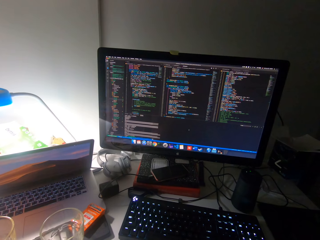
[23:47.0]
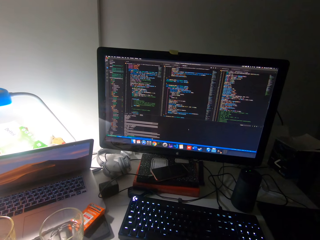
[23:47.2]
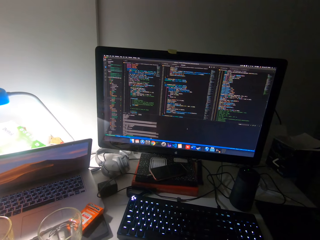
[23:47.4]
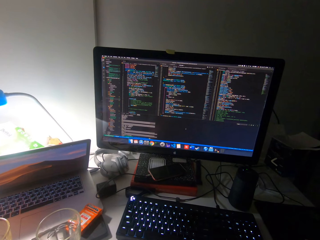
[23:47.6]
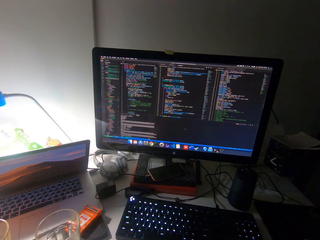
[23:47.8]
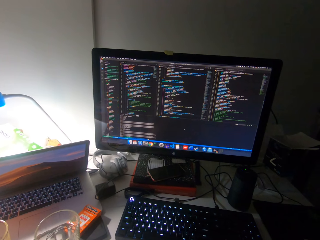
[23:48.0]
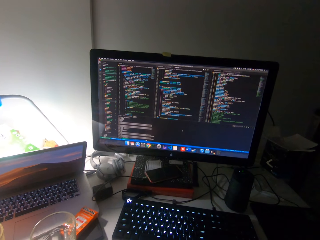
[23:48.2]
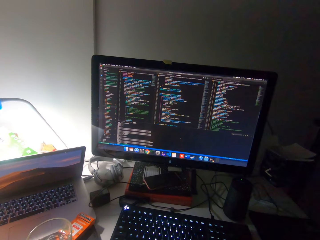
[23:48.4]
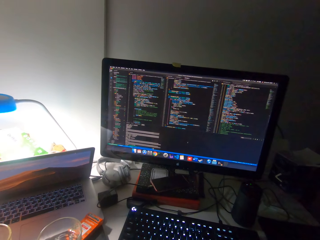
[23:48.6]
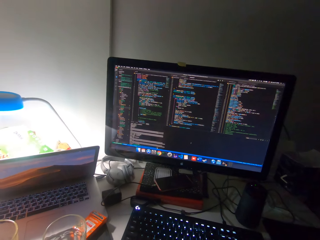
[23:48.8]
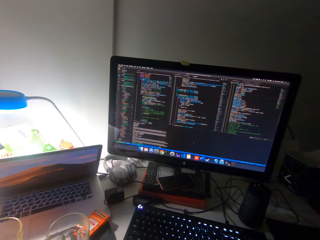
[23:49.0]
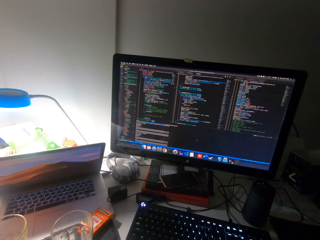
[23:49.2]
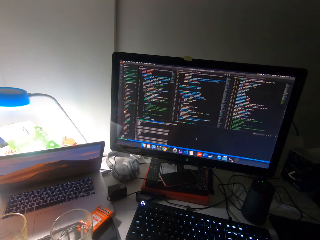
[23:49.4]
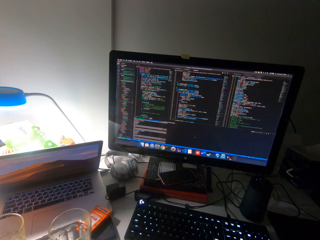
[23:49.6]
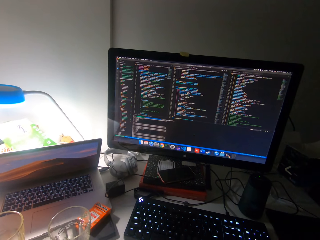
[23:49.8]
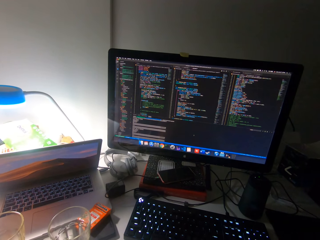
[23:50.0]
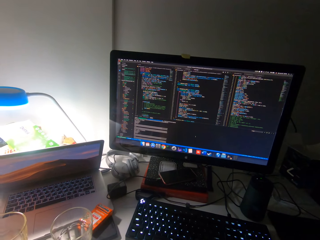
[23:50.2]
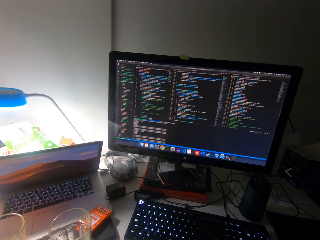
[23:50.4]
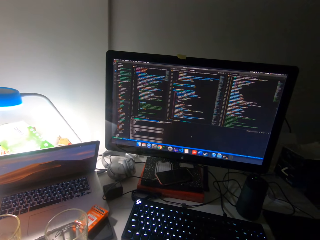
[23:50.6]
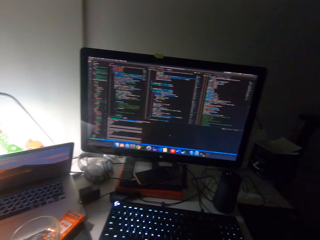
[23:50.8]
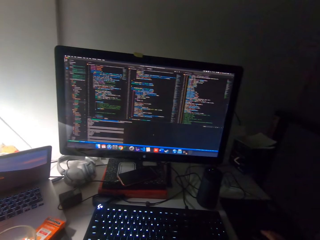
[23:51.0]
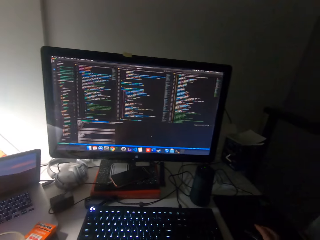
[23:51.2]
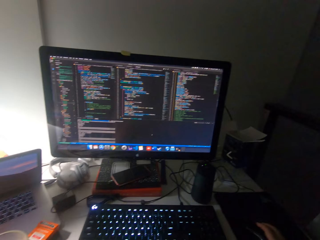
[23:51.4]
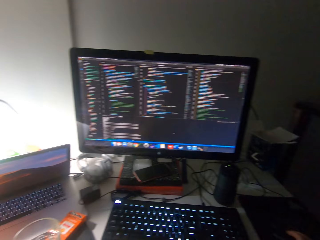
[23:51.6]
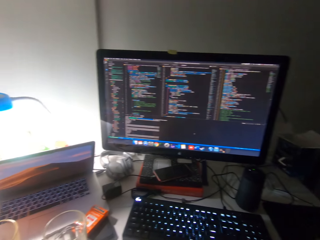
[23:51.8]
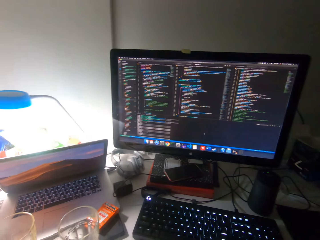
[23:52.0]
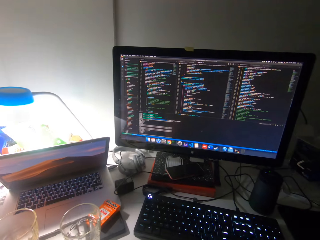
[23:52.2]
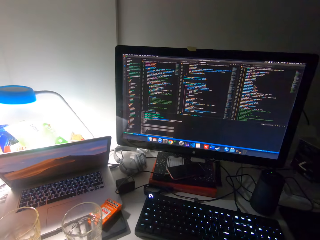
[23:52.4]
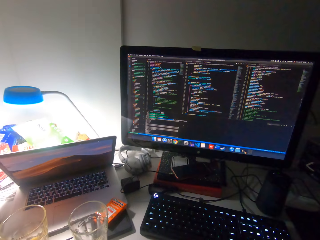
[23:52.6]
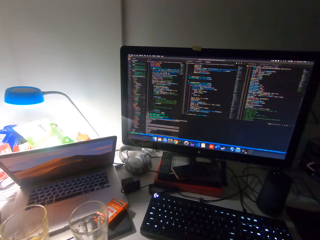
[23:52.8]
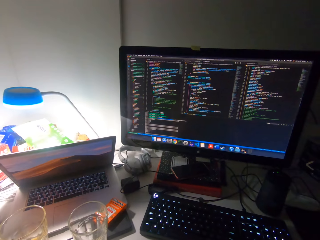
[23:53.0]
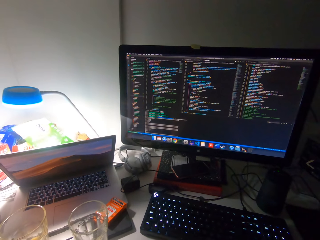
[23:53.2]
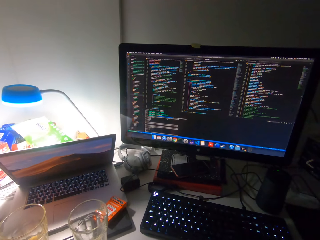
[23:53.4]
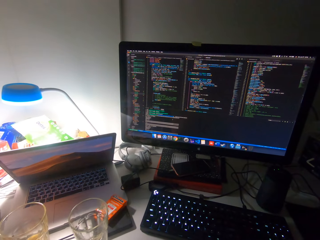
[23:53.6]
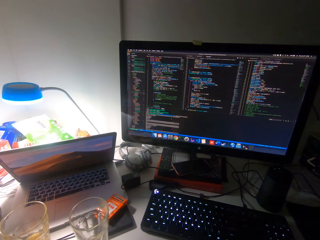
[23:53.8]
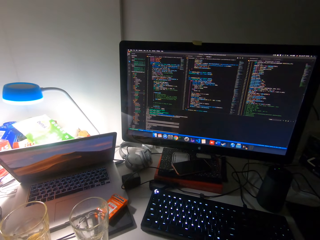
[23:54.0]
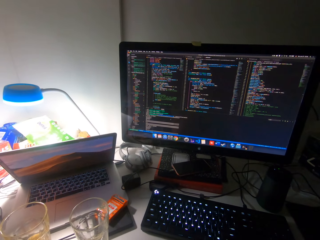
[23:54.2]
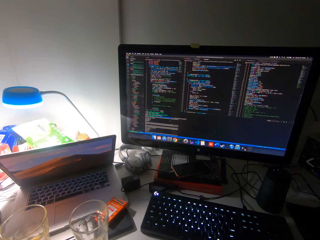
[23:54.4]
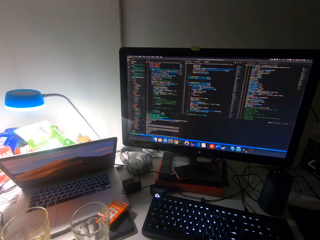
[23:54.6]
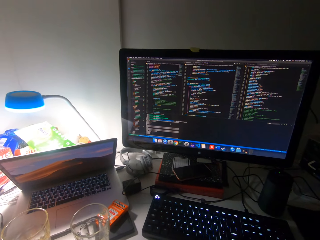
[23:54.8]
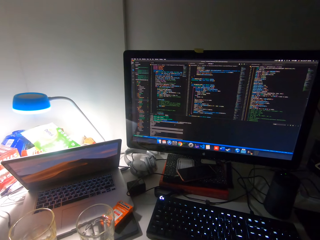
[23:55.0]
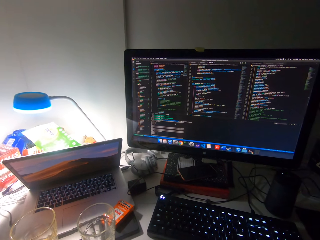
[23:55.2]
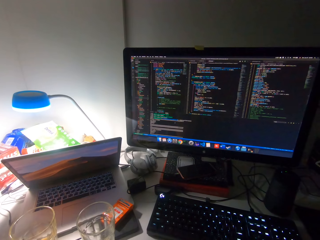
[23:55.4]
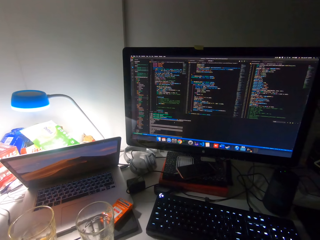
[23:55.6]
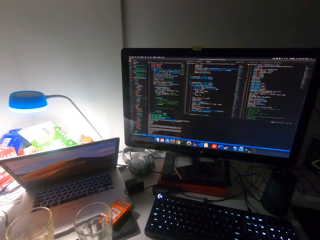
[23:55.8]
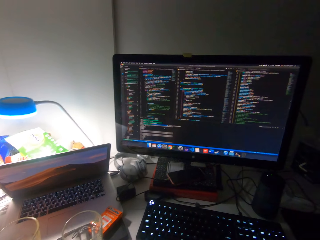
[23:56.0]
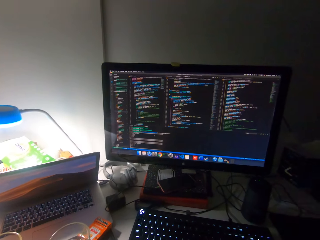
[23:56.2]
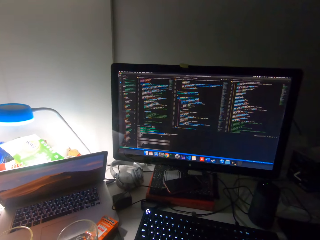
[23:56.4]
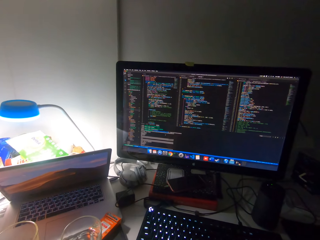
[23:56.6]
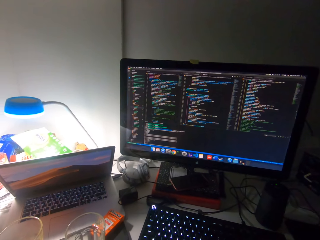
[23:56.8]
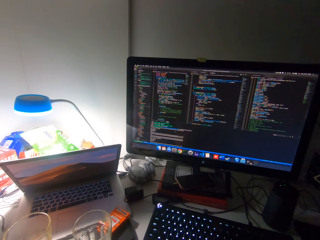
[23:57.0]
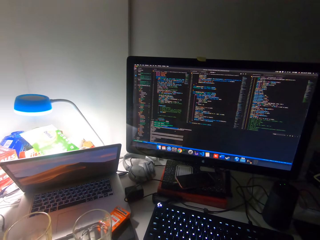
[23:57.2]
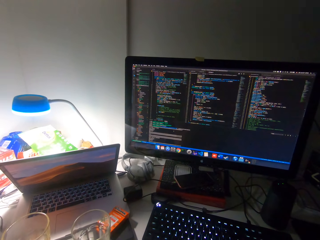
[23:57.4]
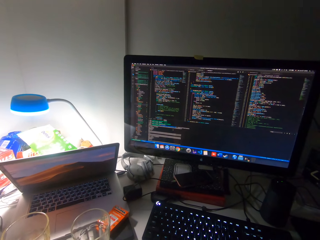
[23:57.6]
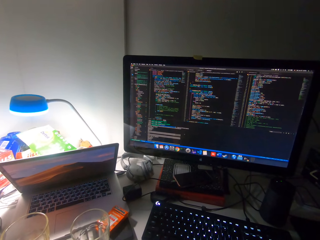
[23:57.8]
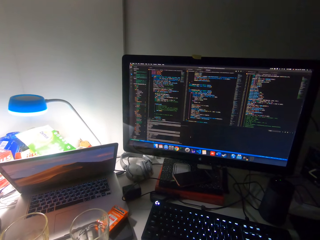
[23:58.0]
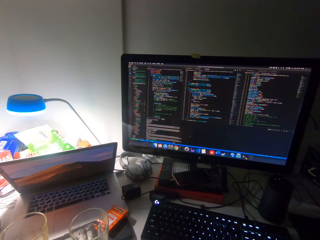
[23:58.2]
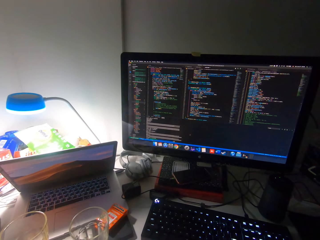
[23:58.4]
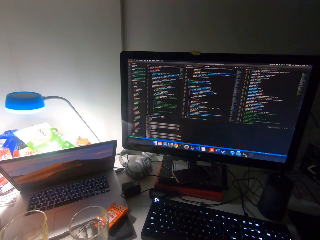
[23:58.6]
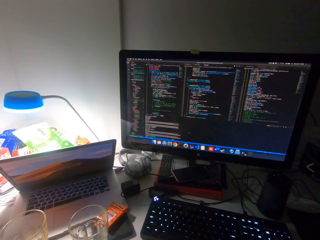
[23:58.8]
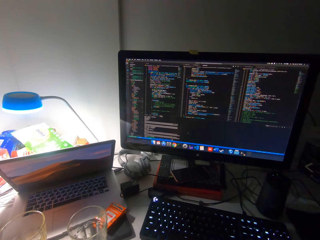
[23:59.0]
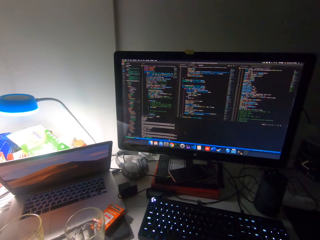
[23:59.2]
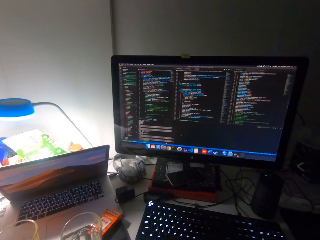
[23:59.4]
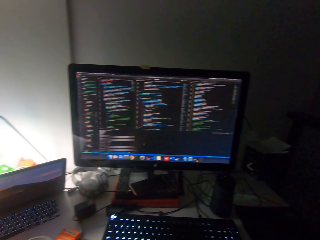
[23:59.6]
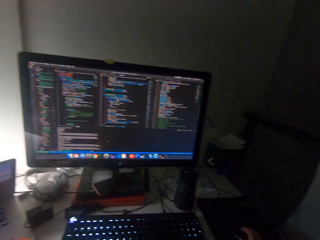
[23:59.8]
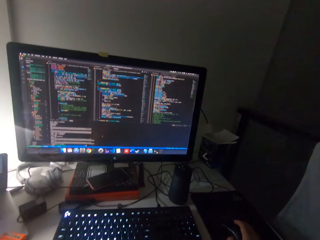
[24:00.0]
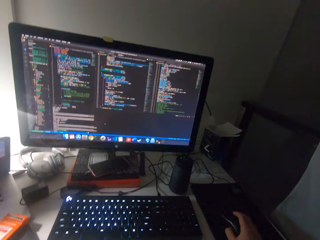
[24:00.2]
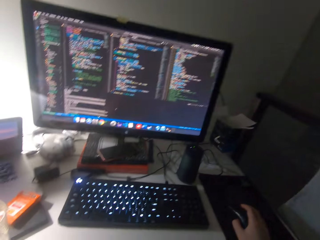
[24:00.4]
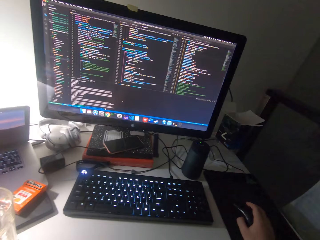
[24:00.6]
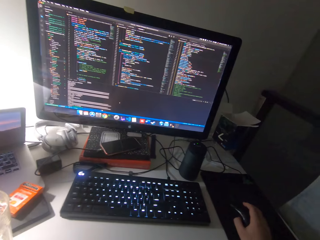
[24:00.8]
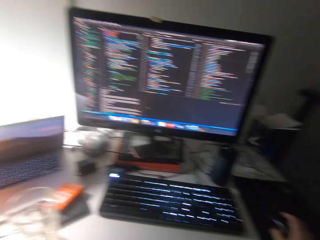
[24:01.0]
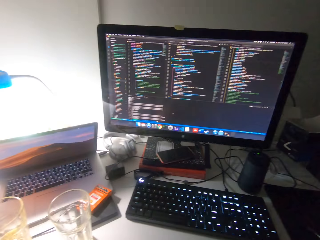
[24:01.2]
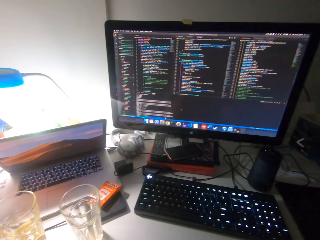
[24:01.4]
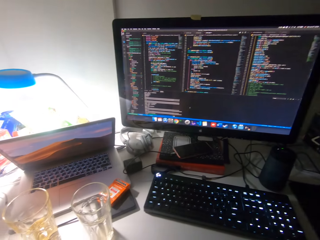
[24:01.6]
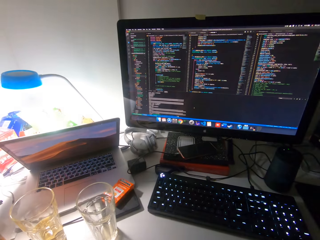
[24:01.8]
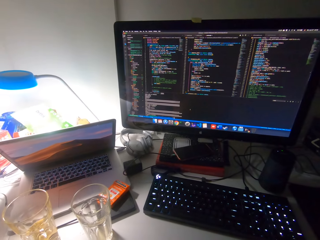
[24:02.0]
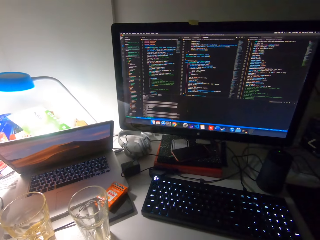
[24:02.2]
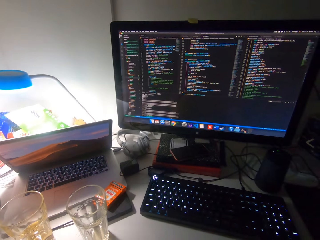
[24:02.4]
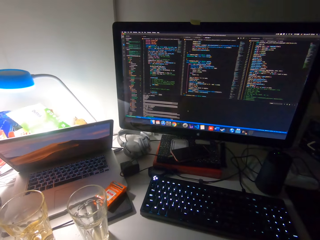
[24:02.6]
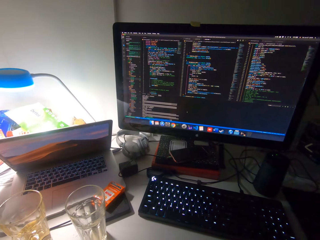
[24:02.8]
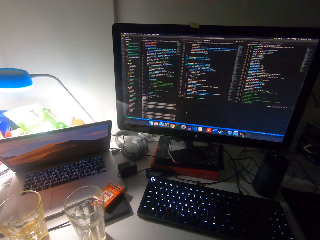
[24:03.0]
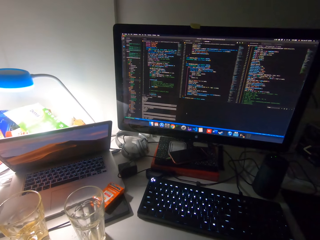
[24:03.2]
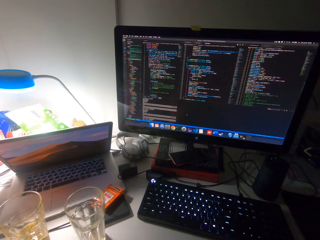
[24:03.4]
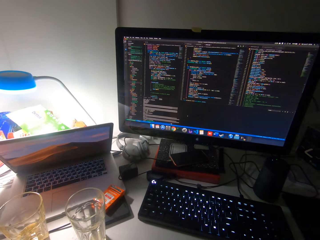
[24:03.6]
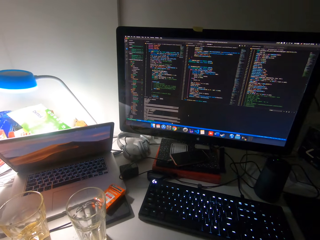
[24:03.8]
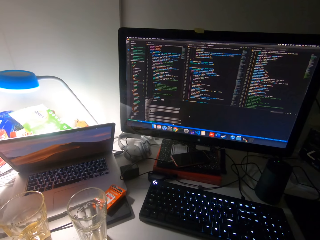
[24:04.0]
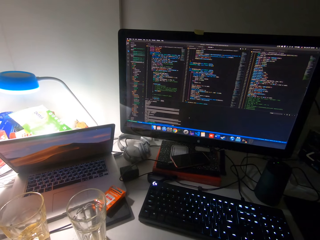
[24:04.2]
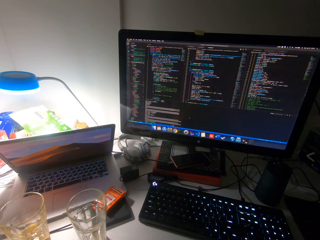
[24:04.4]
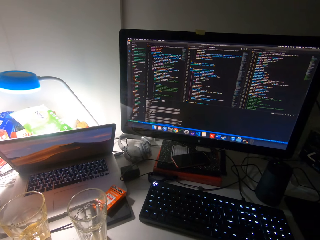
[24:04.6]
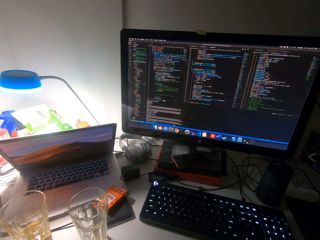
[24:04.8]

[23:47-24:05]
The camera wearer scrolls the mouse. He moves his head.

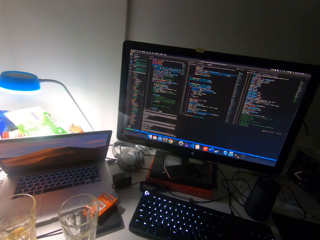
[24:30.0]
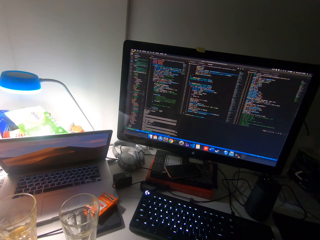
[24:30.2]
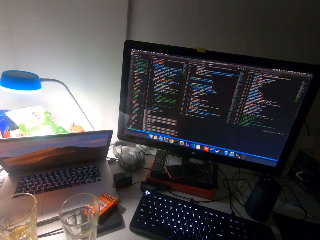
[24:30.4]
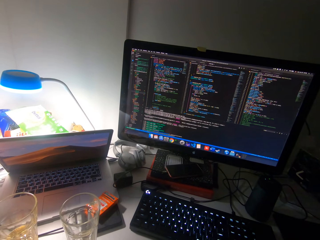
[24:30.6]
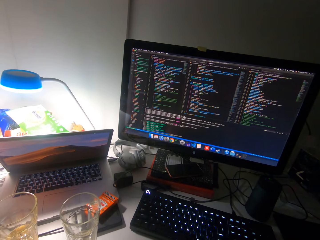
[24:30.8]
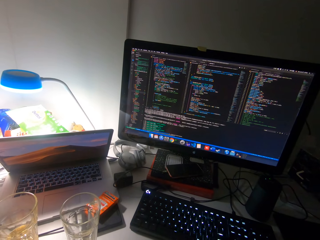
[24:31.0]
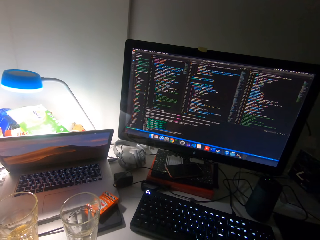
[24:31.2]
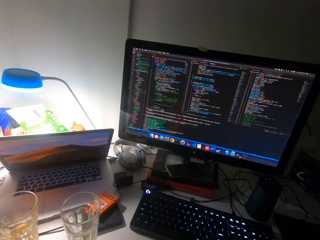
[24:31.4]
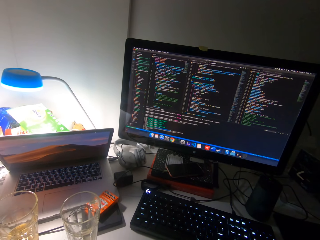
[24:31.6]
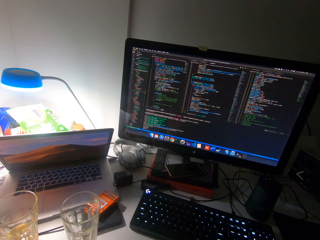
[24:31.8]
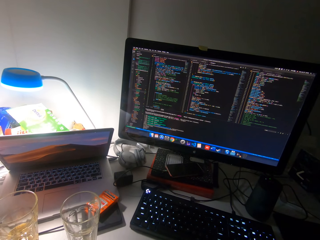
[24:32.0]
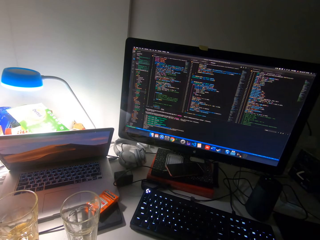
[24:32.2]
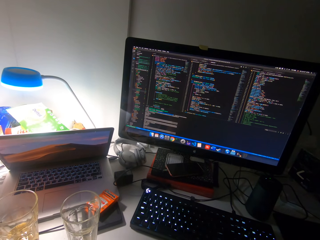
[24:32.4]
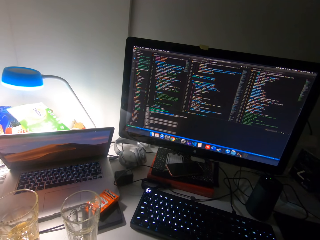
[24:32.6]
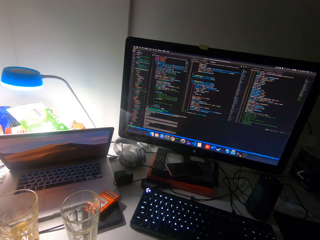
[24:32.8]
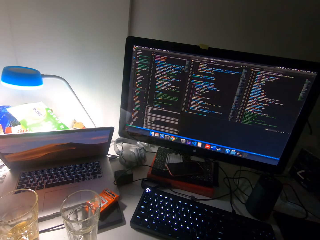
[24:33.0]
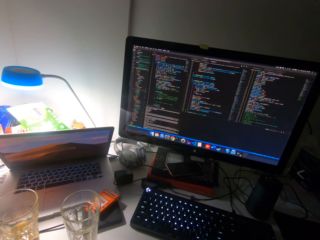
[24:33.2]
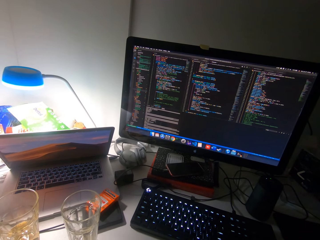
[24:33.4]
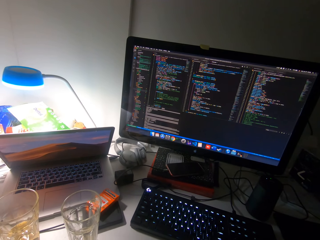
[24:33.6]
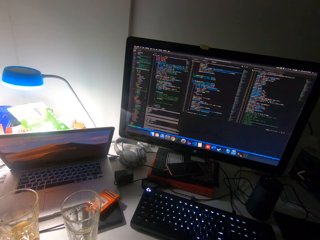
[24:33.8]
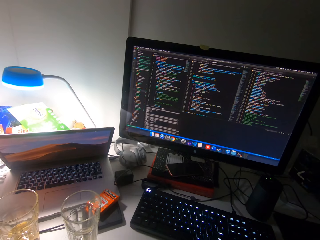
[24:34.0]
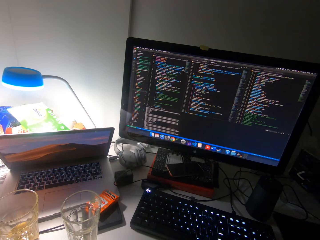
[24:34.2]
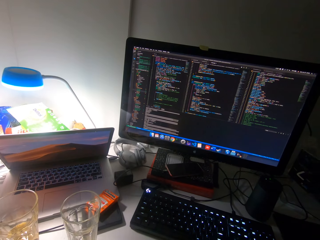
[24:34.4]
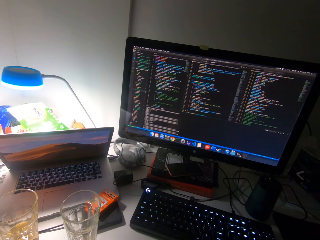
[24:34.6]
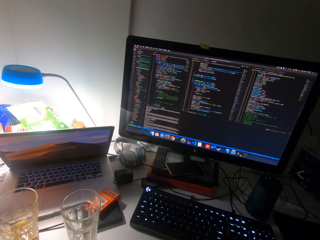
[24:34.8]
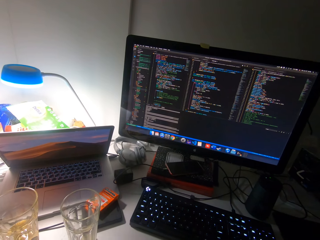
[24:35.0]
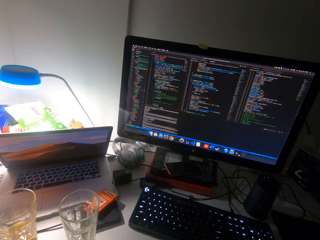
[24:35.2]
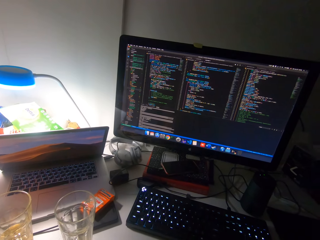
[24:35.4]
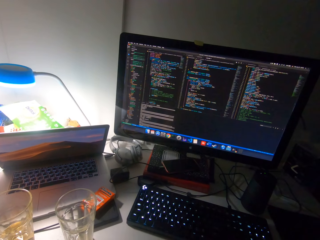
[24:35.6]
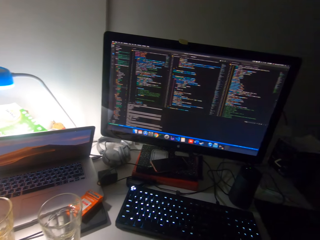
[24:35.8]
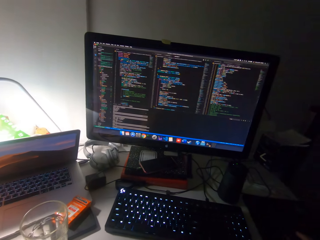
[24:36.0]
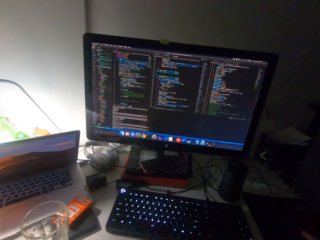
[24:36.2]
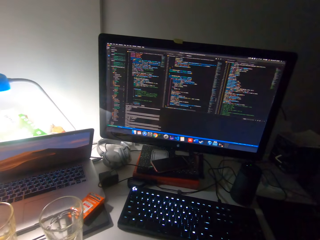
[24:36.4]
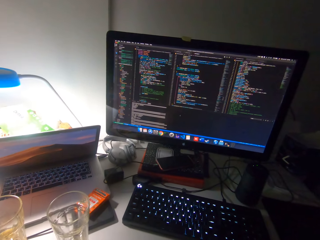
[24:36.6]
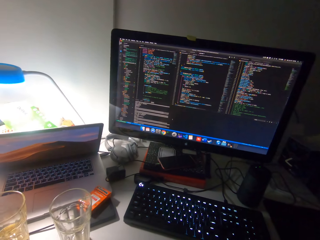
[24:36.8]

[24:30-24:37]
The camera wearer scrolls the mouse.
